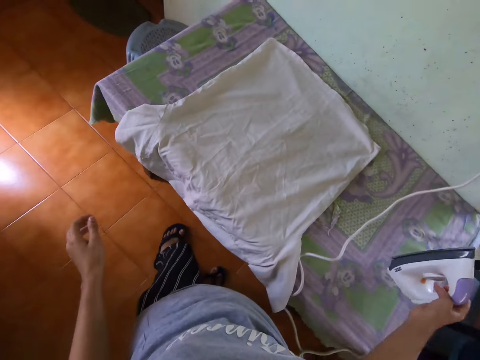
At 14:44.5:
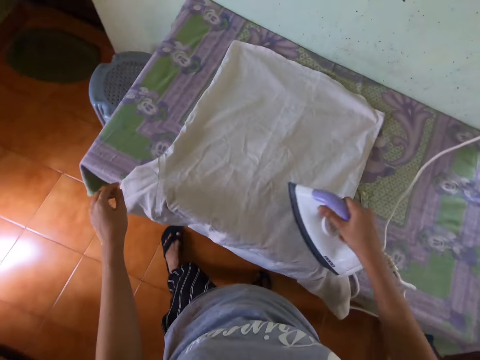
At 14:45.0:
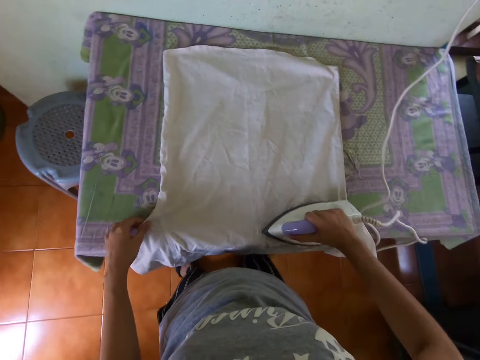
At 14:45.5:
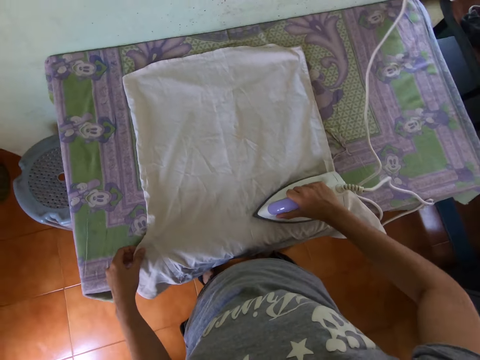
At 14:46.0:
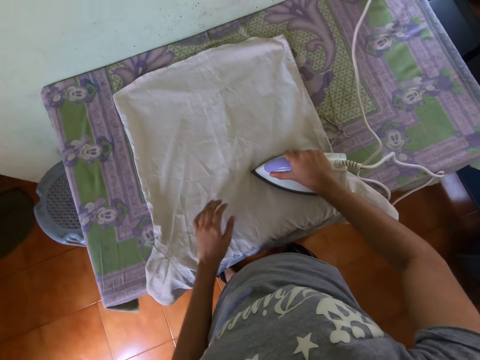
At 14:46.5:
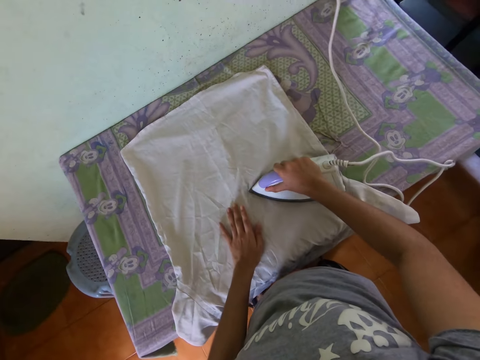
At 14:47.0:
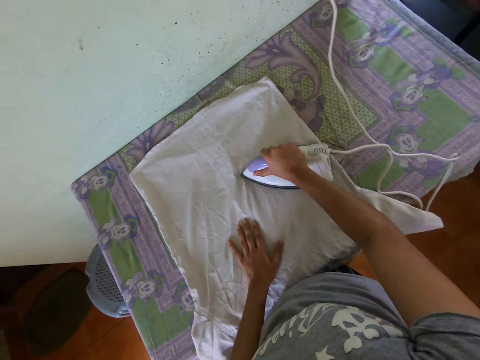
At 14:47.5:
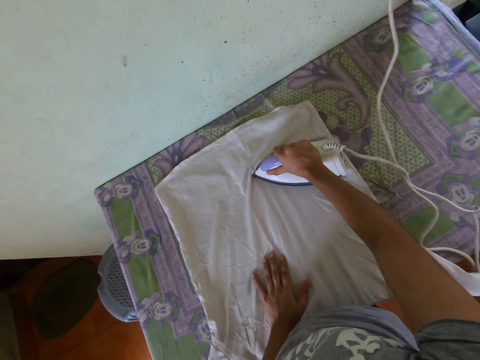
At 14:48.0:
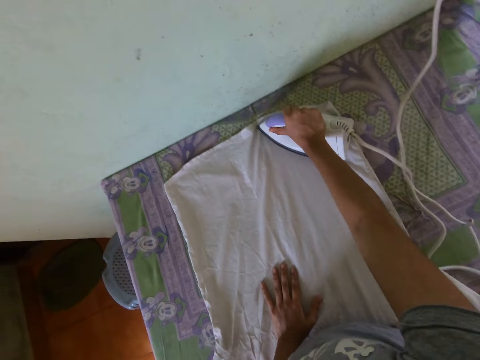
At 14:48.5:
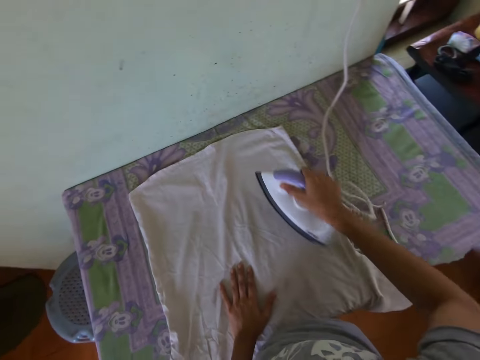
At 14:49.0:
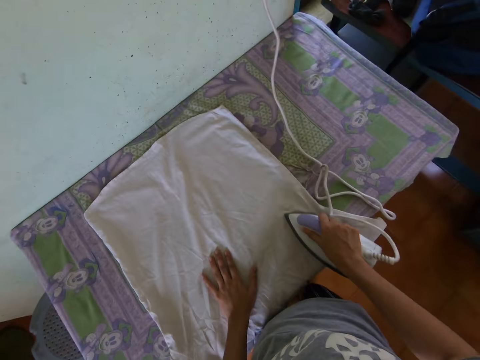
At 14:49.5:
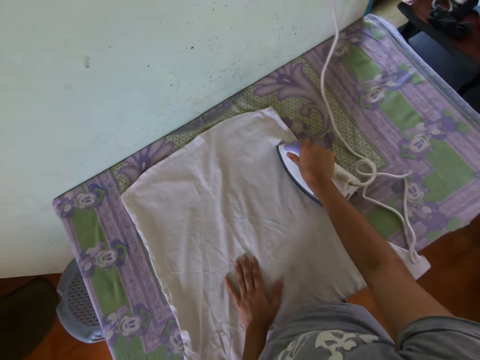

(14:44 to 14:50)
The camera wearer picks up the iron from the table with her right hand. She irons the shirt with the iron in her right hand.

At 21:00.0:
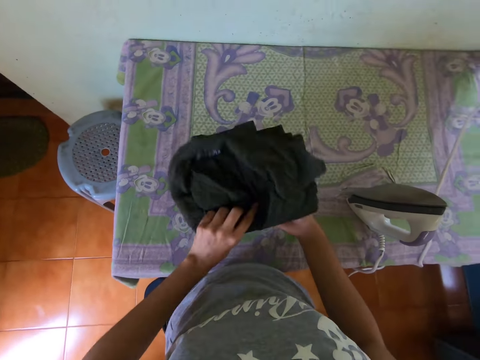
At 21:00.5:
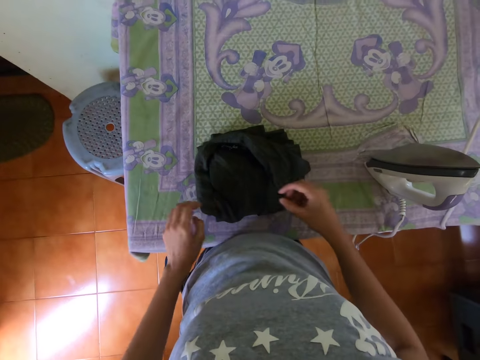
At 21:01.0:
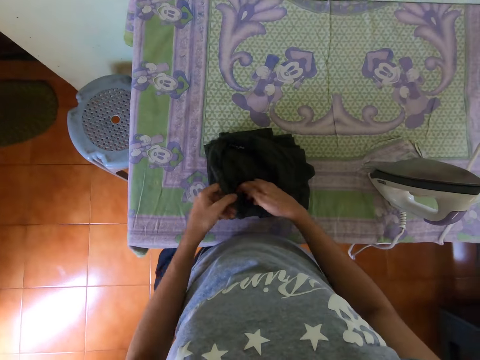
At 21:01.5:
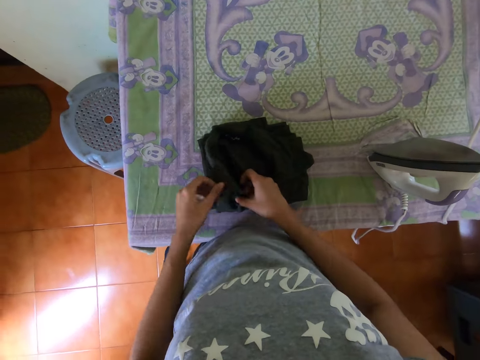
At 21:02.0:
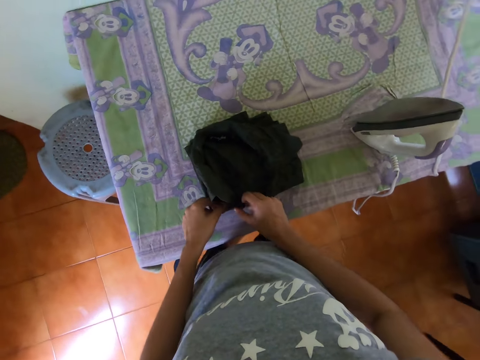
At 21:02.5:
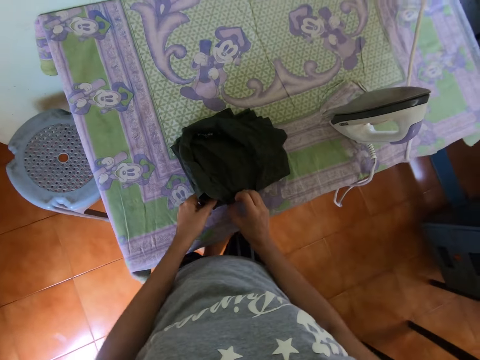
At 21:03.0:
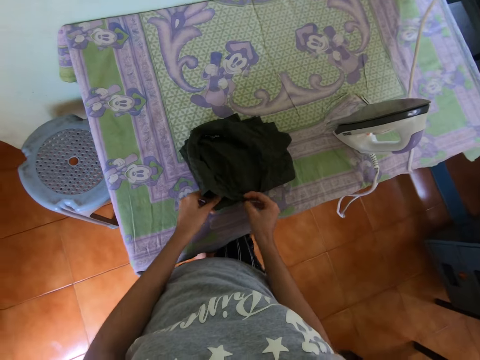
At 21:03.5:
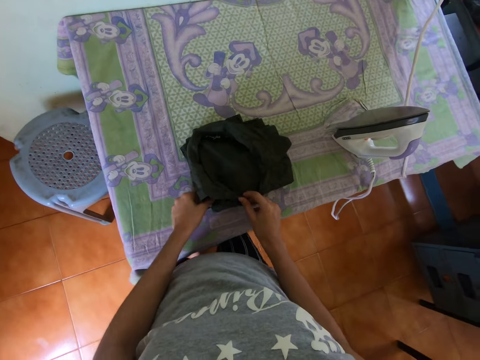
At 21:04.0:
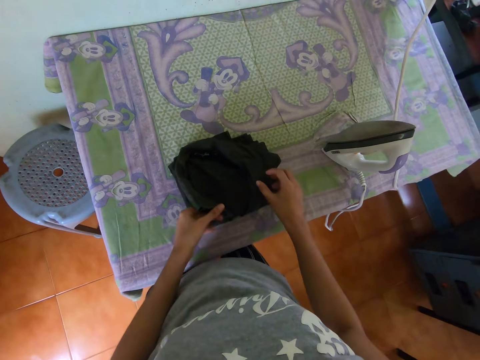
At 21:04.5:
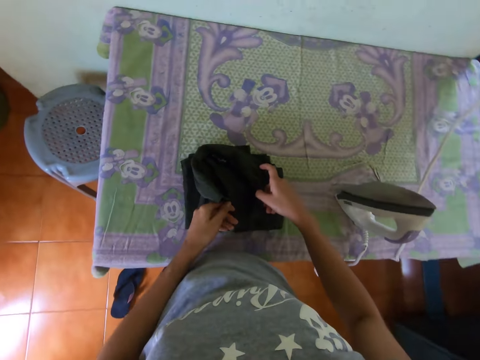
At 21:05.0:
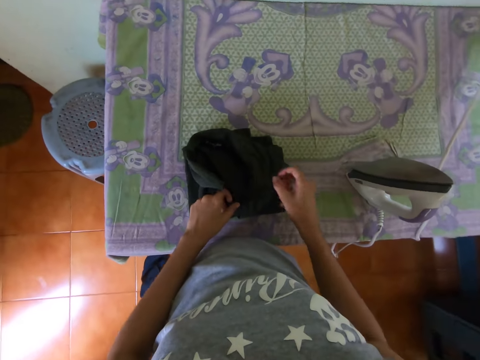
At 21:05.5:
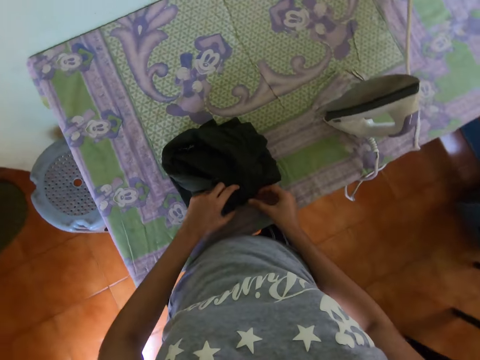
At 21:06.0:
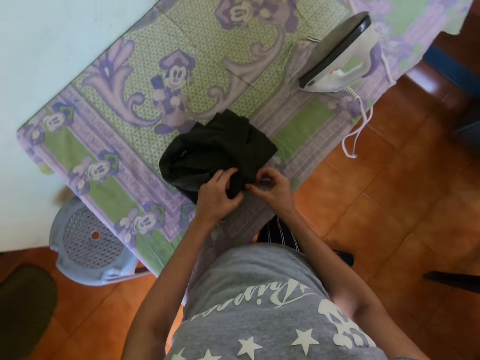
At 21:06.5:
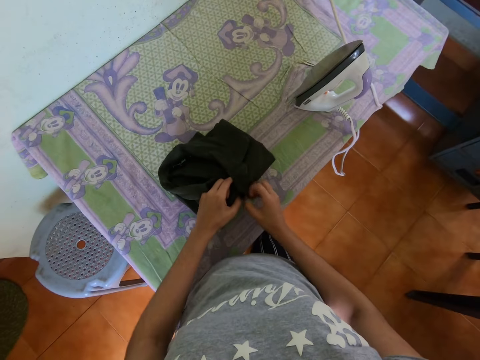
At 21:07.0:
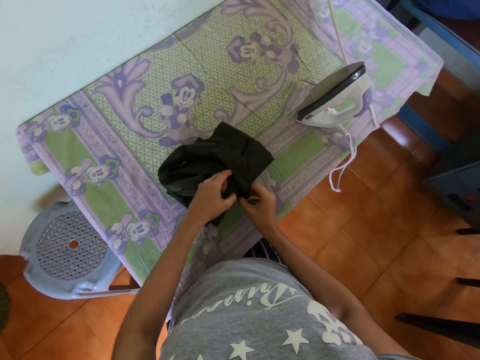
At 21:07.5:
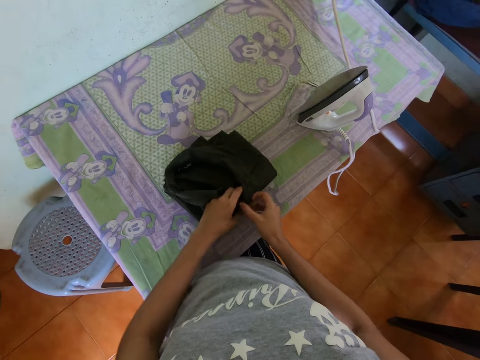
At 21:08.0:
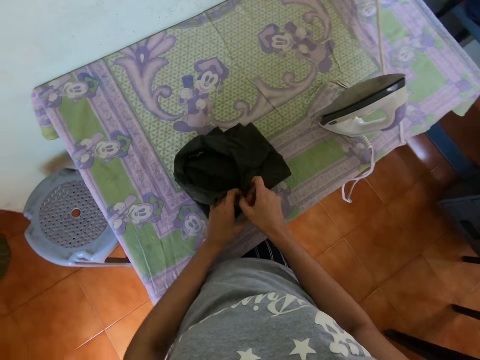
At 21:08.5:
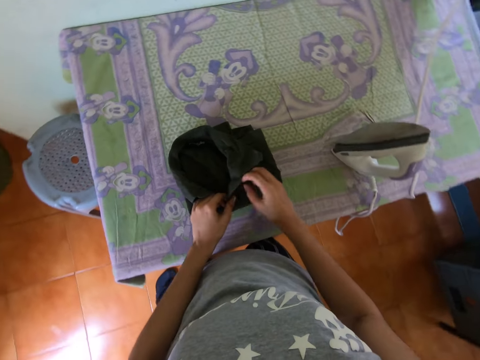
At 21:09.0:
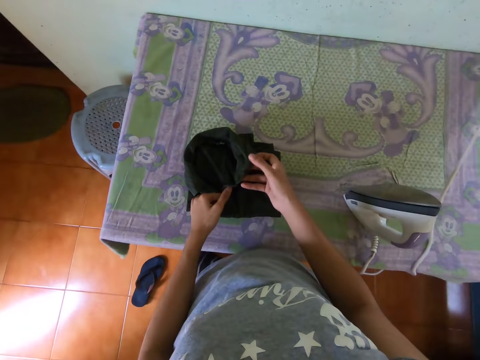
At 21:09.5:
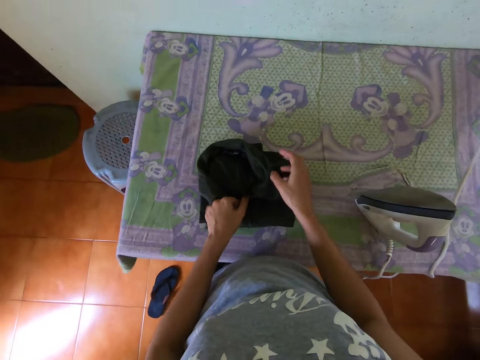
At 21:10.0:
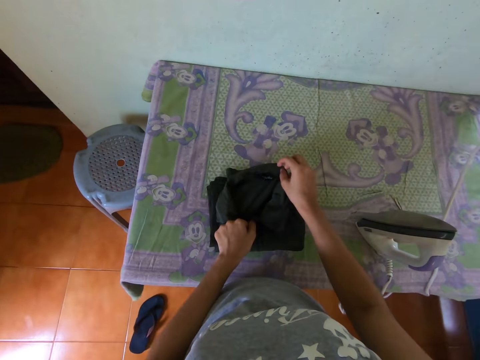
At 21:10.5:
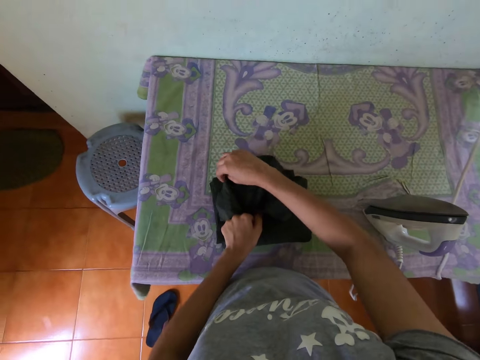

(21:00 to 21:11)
The camera wearer straightens the shirt on the table with both hands.

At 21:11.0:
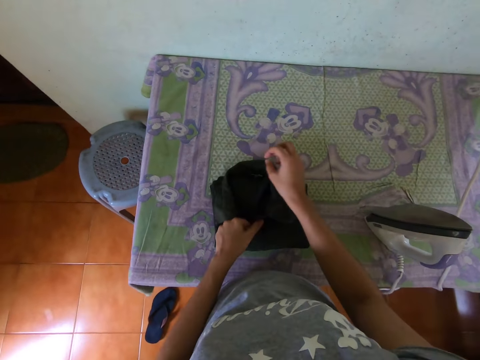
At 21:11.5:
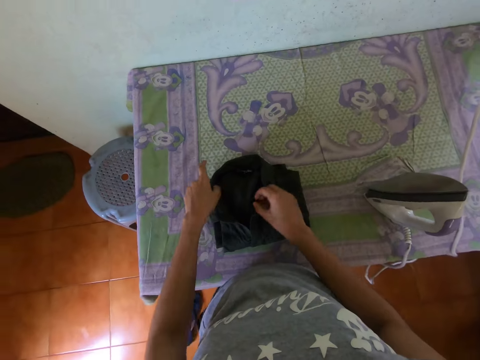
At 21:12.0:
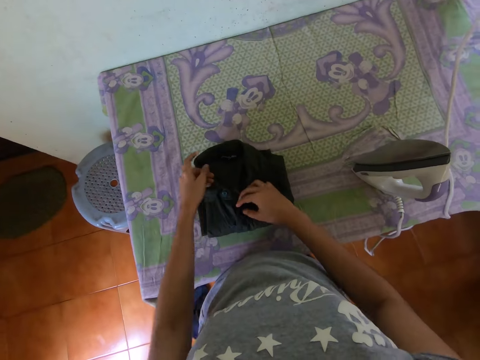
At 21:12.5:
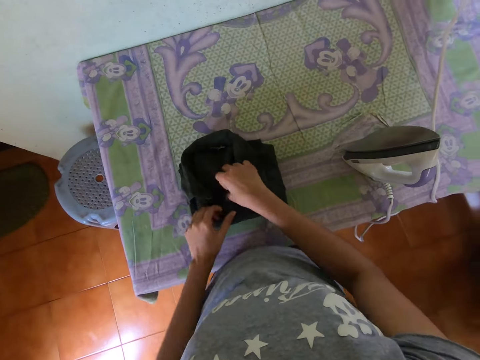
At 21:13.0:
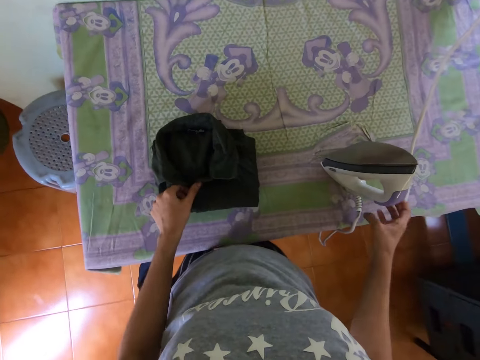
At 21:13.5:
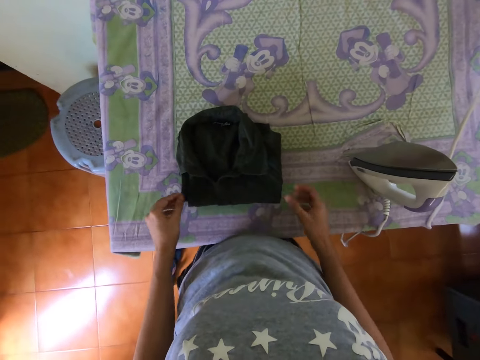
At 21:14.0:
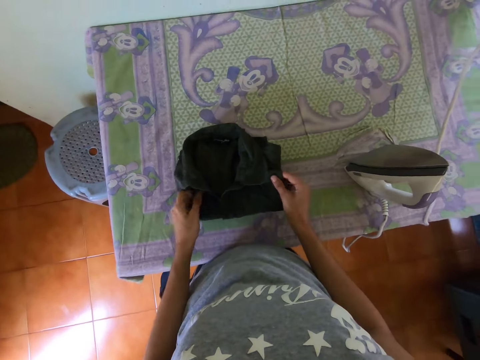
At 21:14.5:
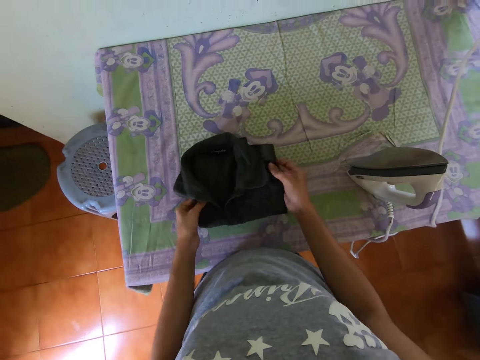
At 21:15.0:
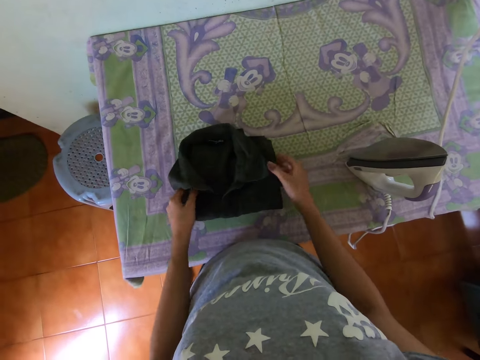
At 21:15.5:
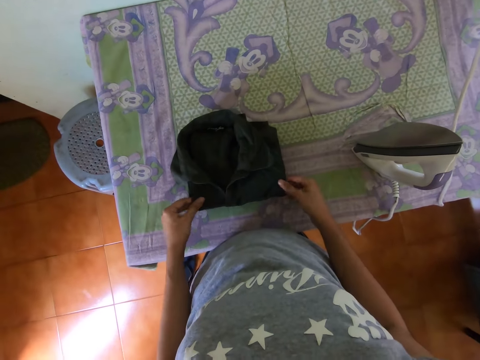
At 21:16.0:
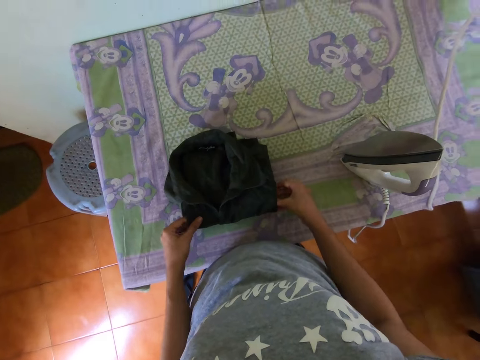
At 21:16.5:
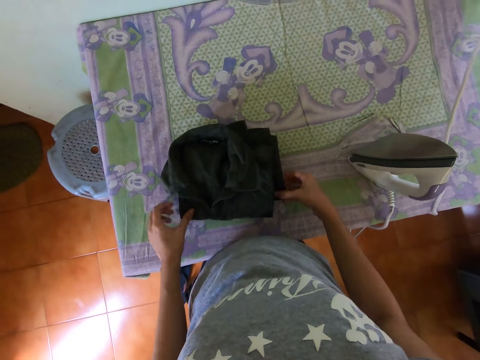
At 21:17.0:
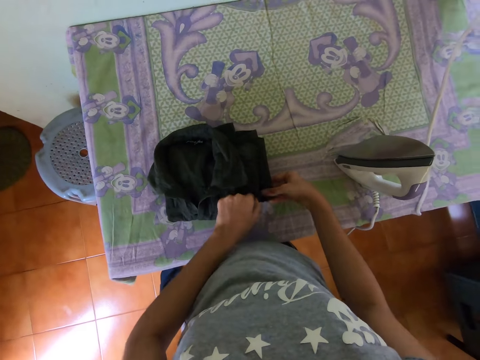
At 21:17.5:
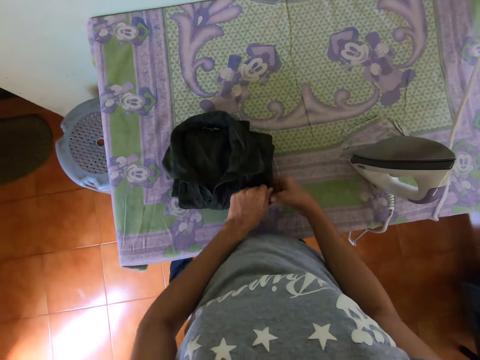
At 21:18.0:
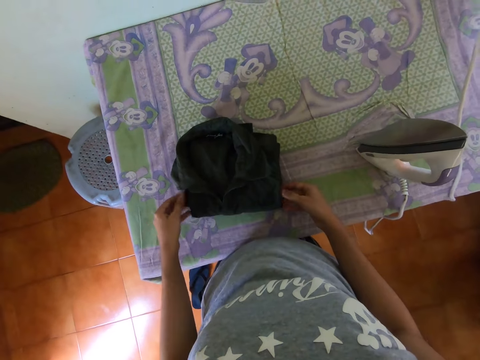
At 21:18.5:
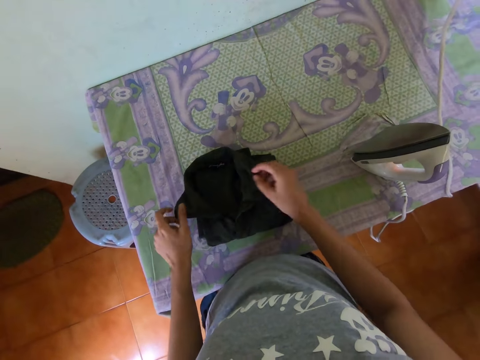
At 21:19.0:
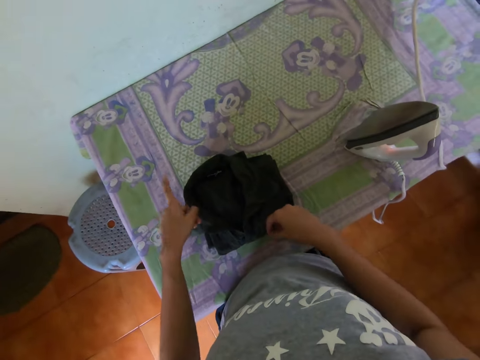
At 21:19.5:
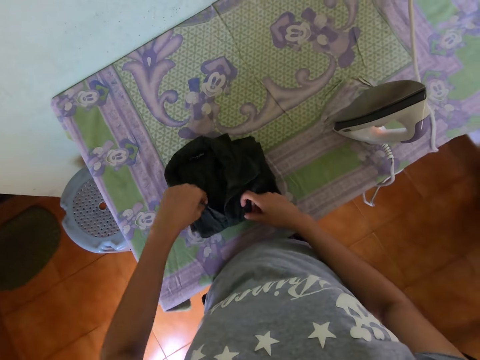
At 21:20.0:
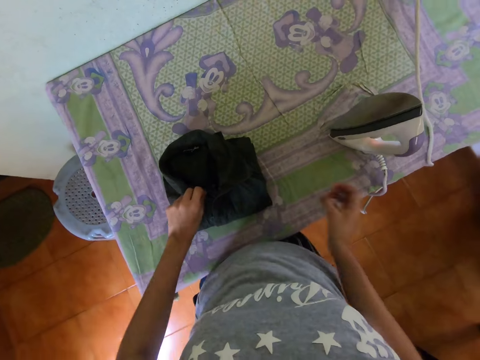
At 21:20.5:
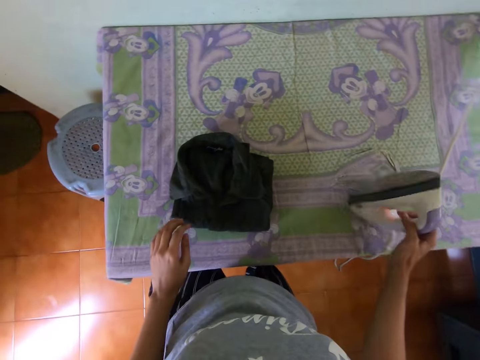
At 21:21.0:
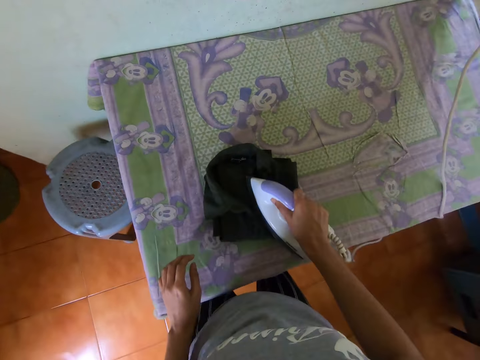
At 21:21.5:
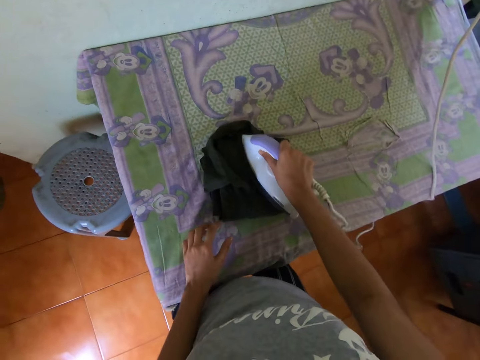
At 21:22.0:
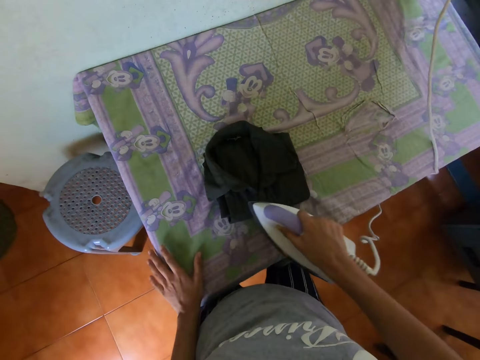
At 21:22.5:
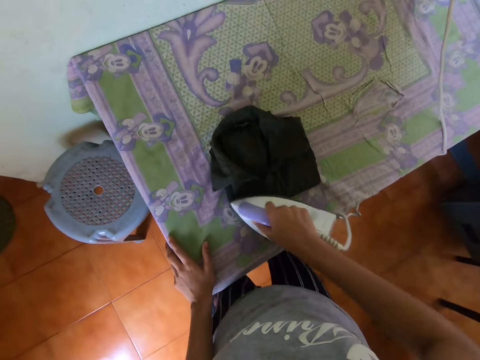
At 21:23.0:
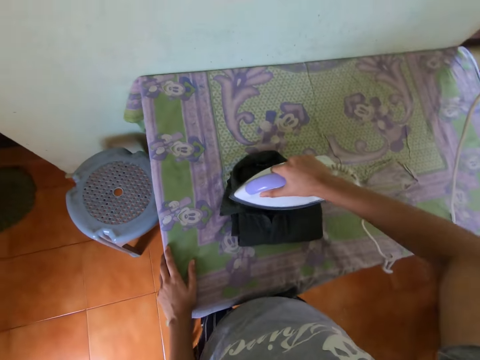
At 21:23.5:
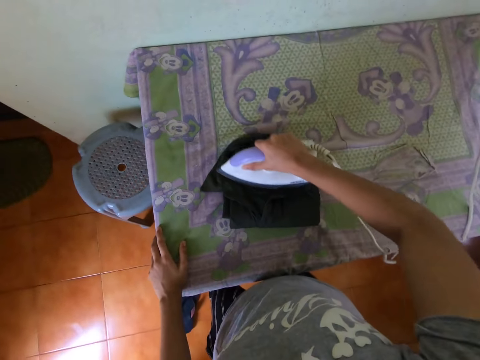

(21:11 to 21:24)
The camera wearer moves a hand on the iron box. He adjusts the cloth. He picks up the iron from the table with his right hand. He irons the shirt on the table with the iron in his right hand. He places his left hand on the table.
